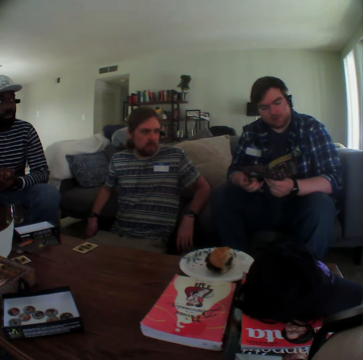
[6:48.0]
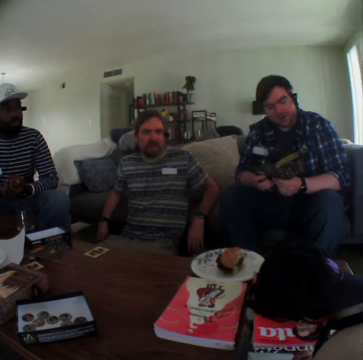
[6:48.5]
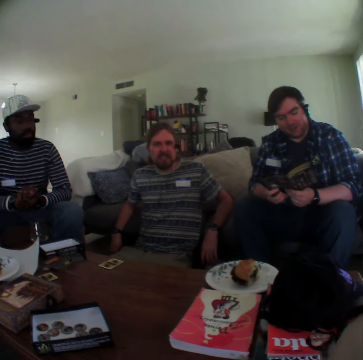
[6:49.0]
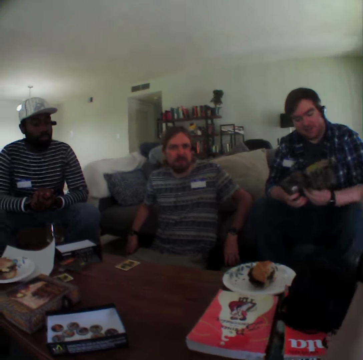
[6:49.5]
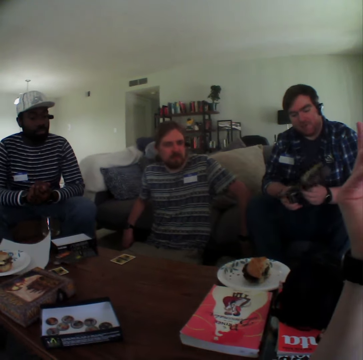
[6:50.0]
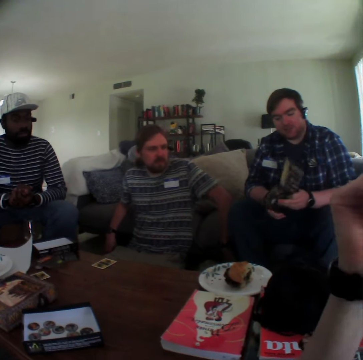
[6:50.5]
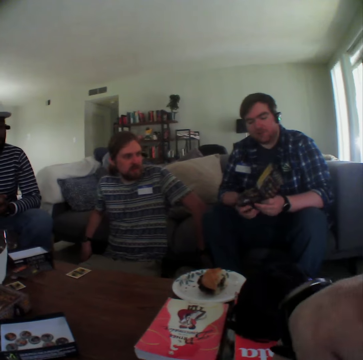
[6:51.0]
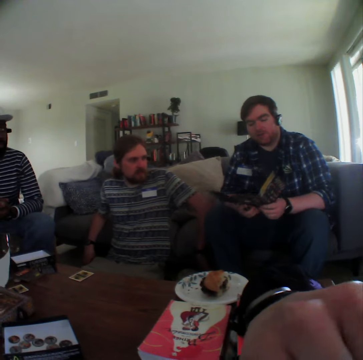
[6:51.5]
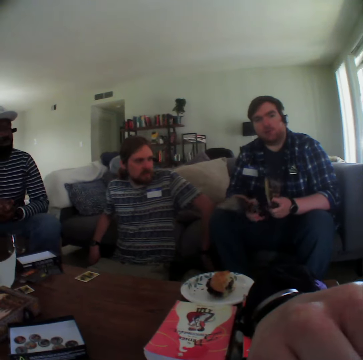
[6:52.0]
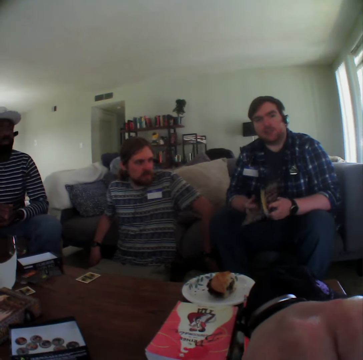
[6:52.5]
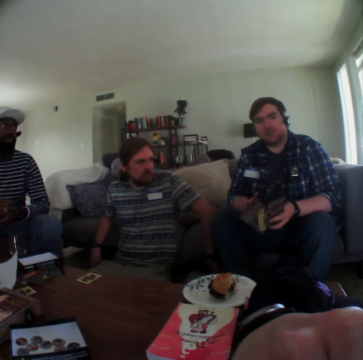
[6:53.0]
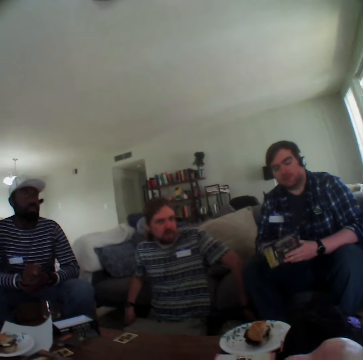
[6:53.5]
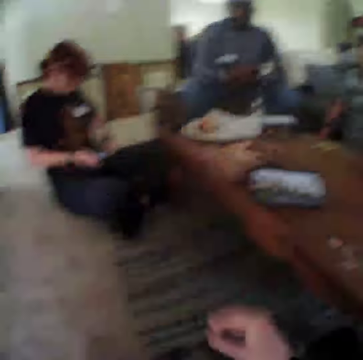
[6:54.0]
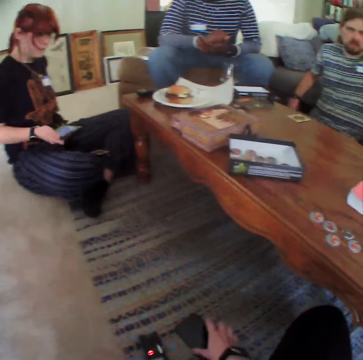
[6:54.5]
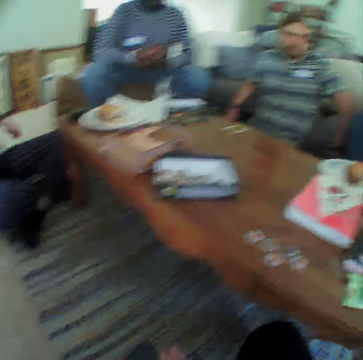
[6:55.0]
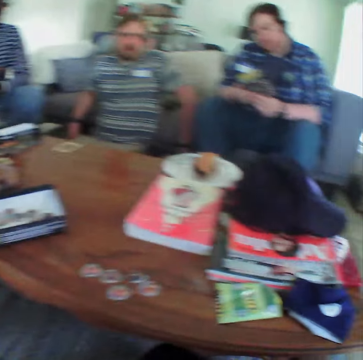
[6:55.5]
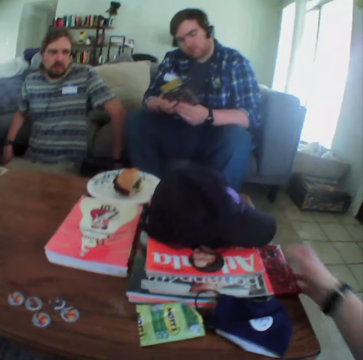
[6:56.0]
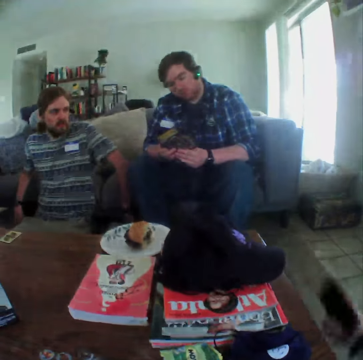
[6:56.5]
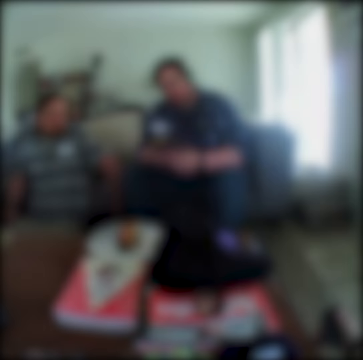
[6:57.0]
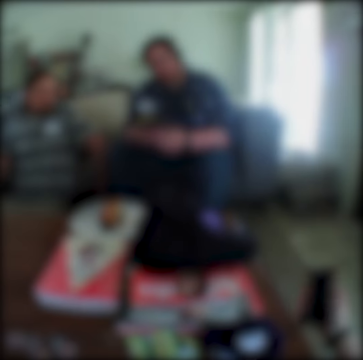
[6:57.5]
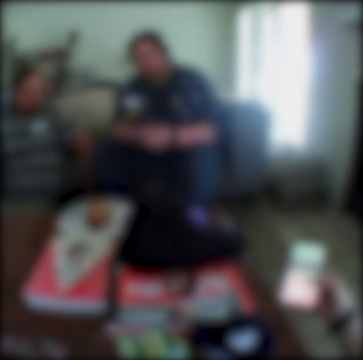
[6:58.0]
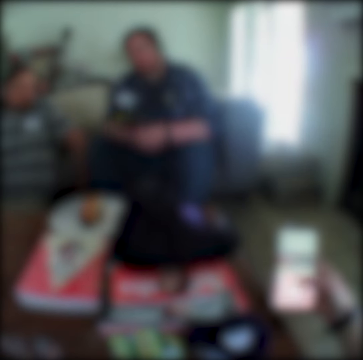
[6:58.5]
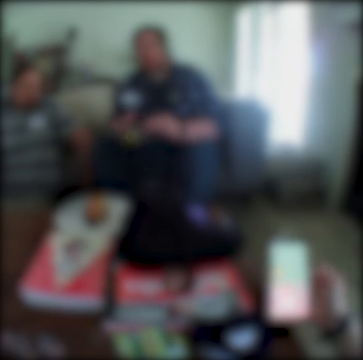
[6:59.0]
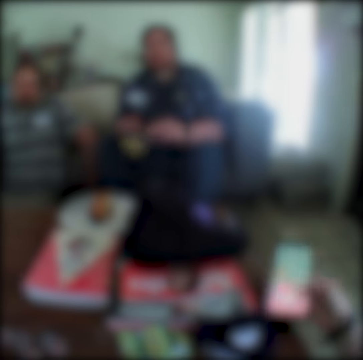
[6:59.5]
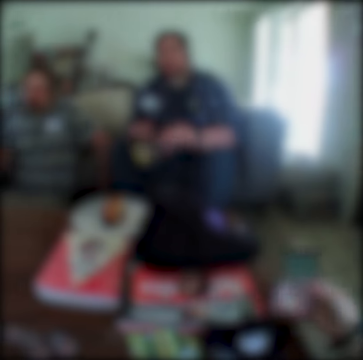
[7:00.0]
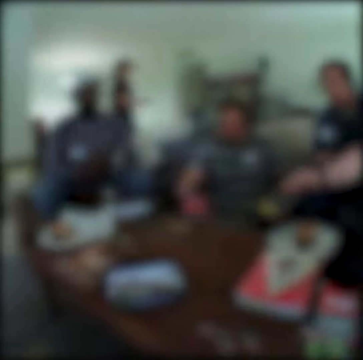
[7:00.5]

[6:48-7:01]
The camera wearer moves the hand up. A person moves the hand on the chair. Another person moves the paper. The camera wearer touches the phone. They take the phone. They use the phone. The other person moves the paper.

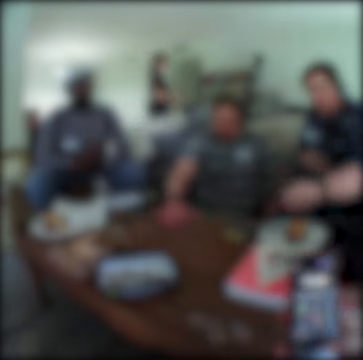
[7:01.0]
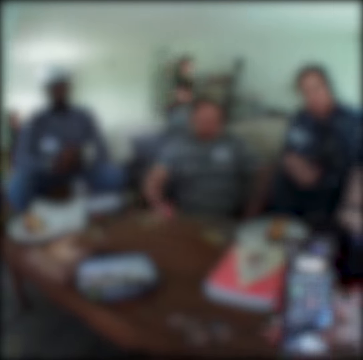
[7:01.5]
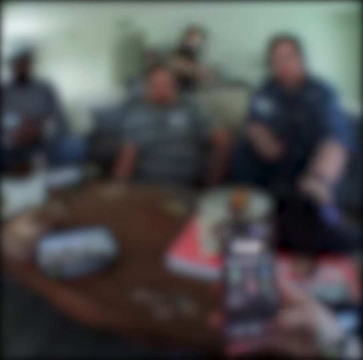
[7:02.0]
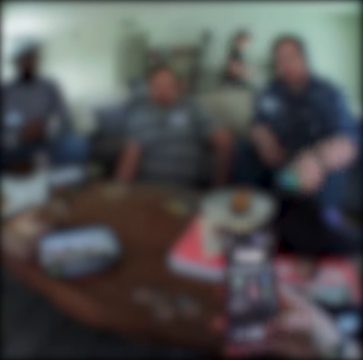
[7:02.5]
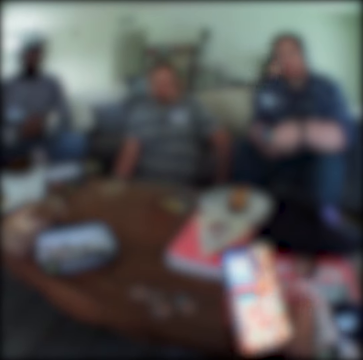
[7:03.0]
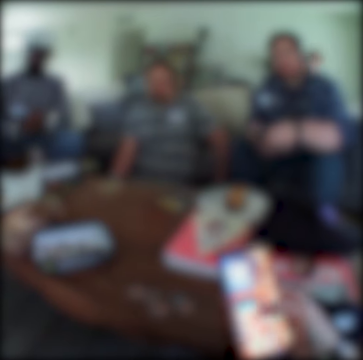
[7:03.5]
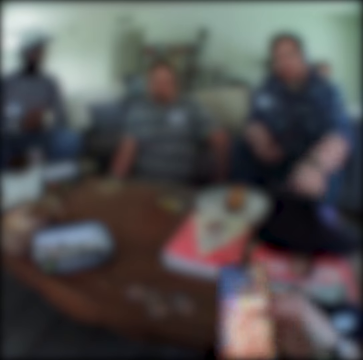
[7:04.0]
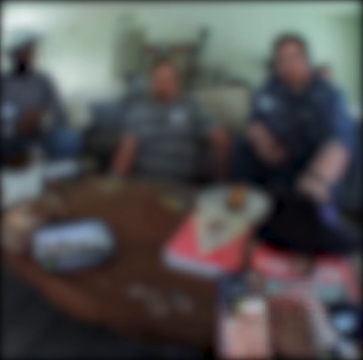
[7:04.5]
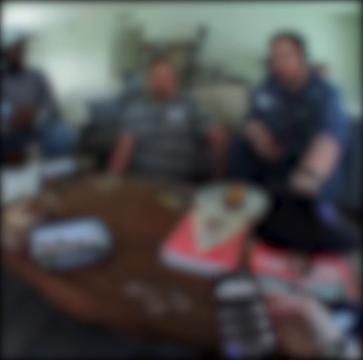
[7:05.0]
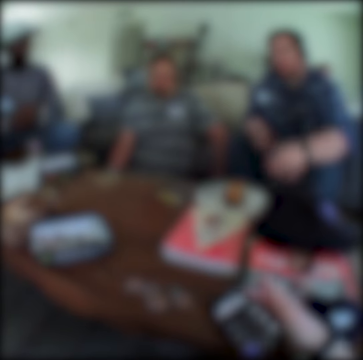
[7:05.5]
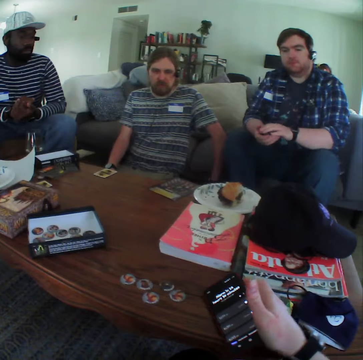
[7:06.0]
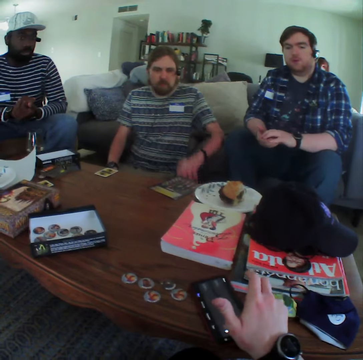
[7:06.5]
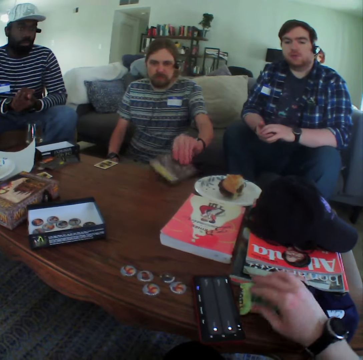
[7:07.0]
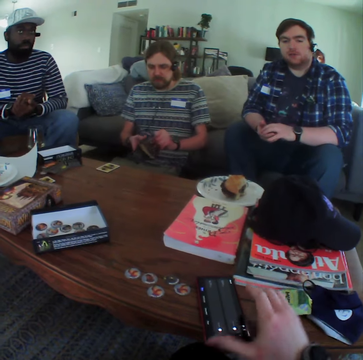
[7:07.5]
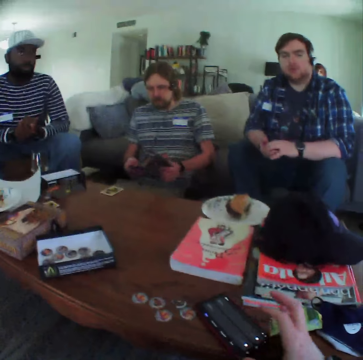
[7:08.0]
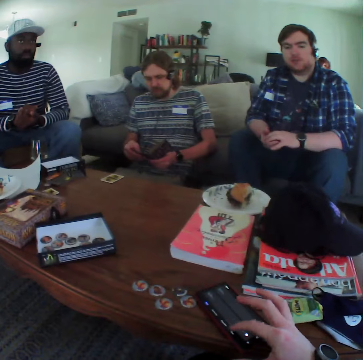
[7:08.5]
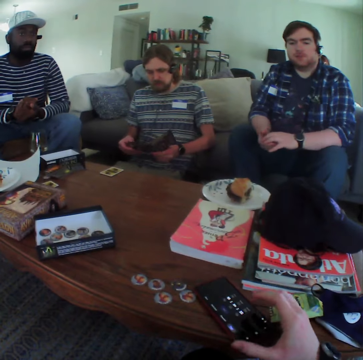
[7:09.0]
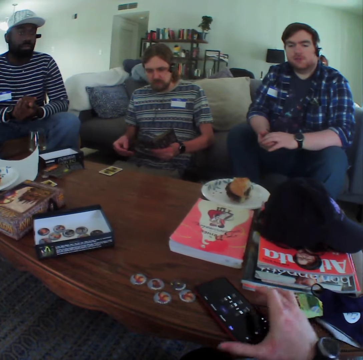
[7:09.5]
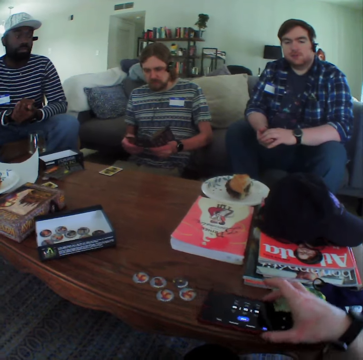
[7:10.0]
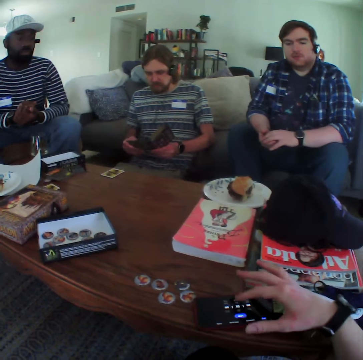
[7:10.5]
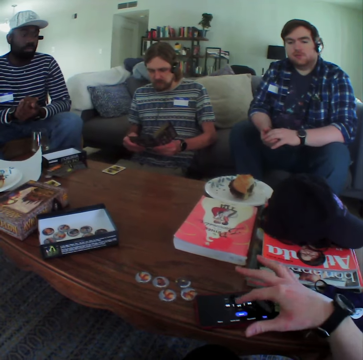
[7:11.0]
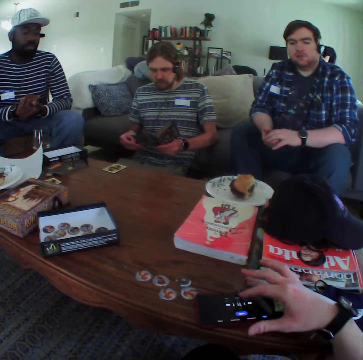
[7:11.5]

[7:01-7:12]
A person takes the card on the table. Another person picks up the phone and puts the phone on the table. The camera wearer puts the phone down. They use the phone, touch the paper and move the paper on the table. The first person opens the paper.

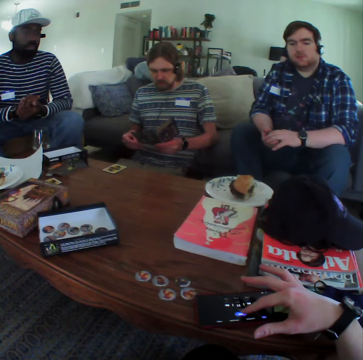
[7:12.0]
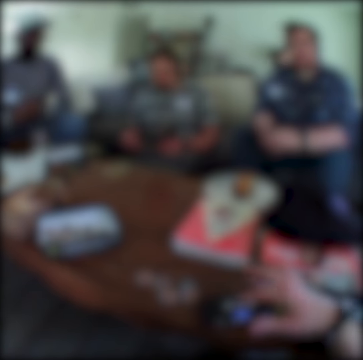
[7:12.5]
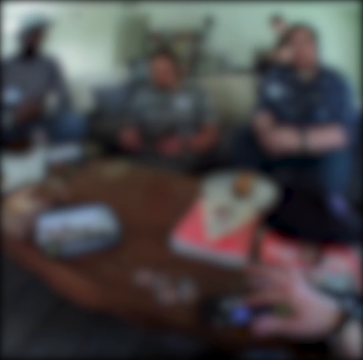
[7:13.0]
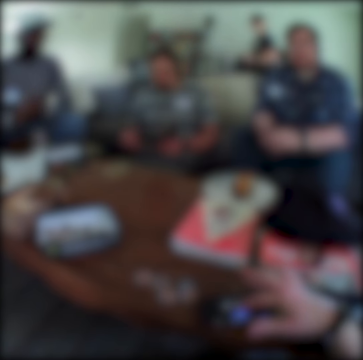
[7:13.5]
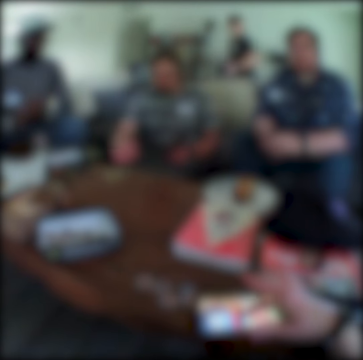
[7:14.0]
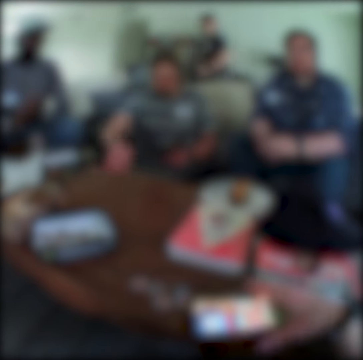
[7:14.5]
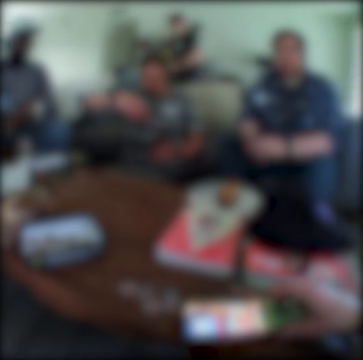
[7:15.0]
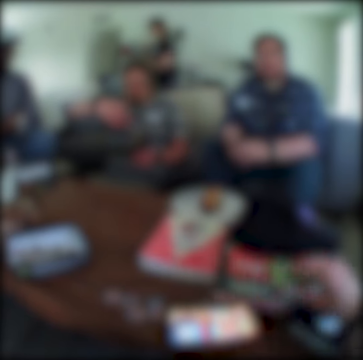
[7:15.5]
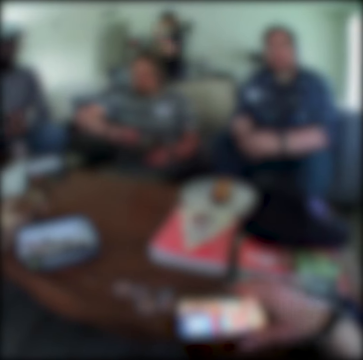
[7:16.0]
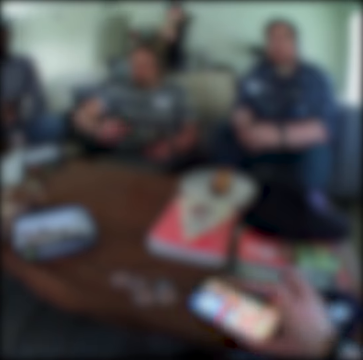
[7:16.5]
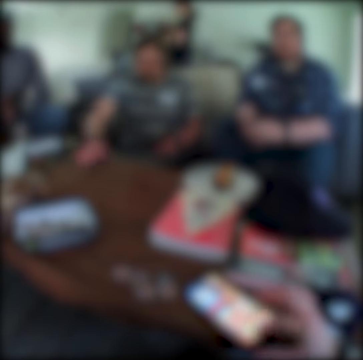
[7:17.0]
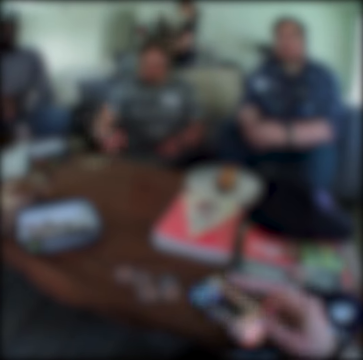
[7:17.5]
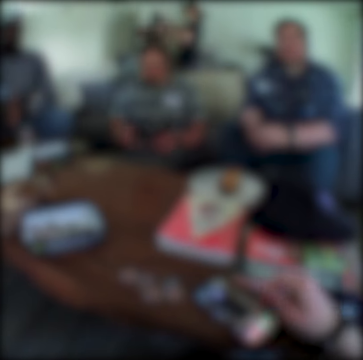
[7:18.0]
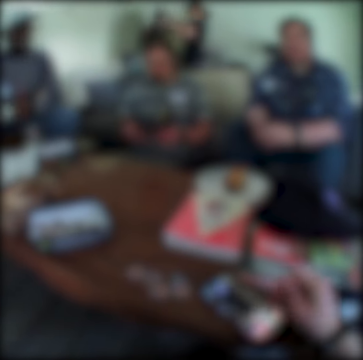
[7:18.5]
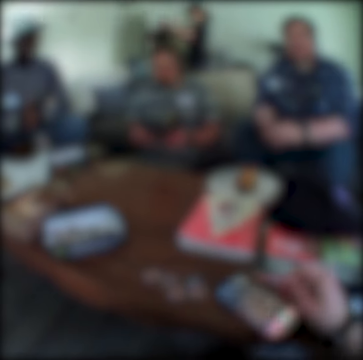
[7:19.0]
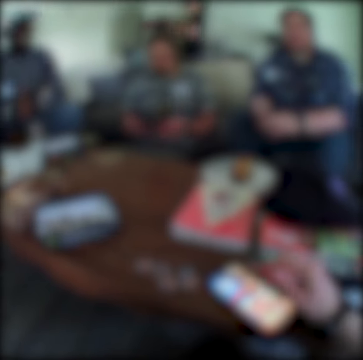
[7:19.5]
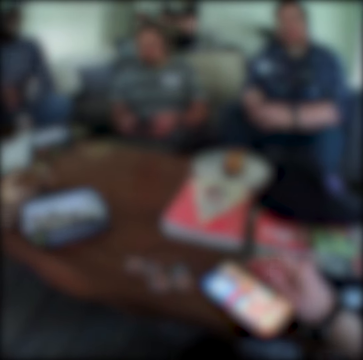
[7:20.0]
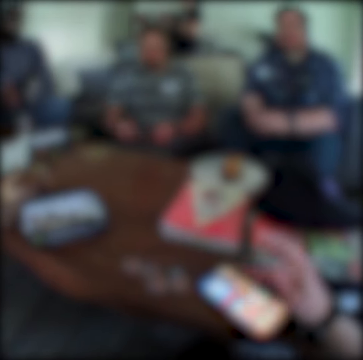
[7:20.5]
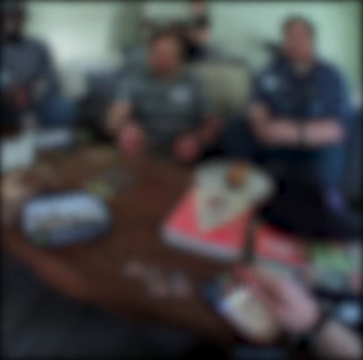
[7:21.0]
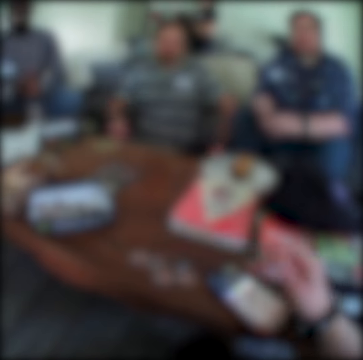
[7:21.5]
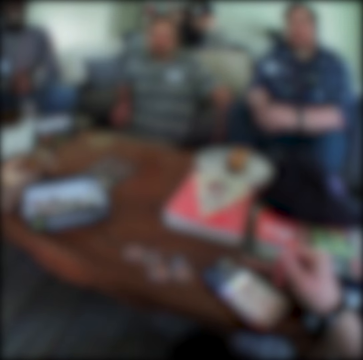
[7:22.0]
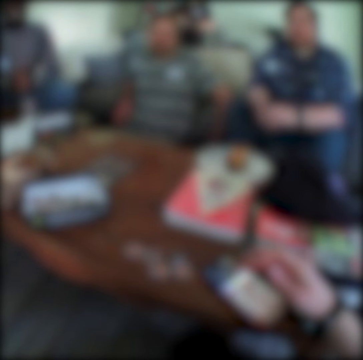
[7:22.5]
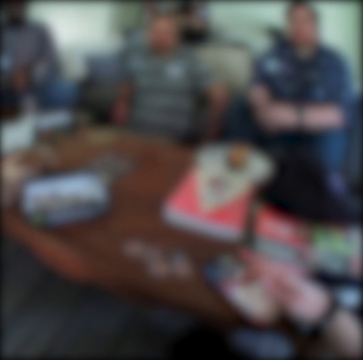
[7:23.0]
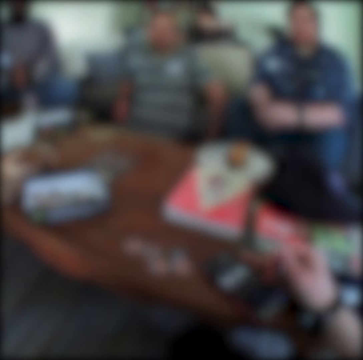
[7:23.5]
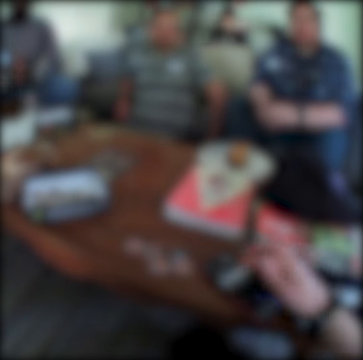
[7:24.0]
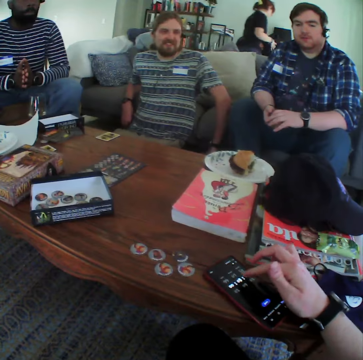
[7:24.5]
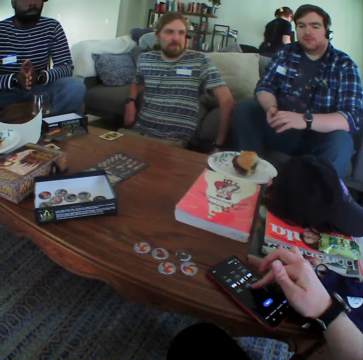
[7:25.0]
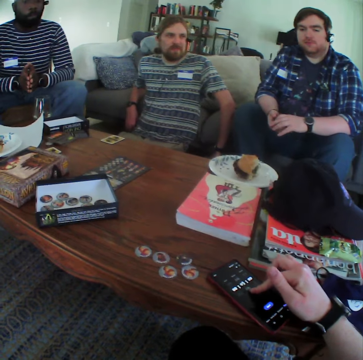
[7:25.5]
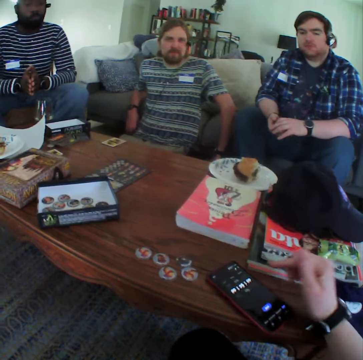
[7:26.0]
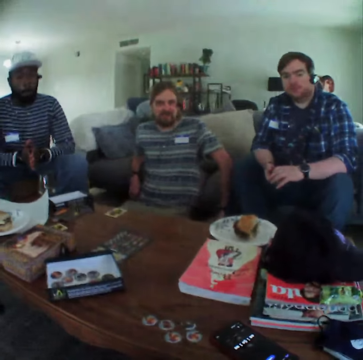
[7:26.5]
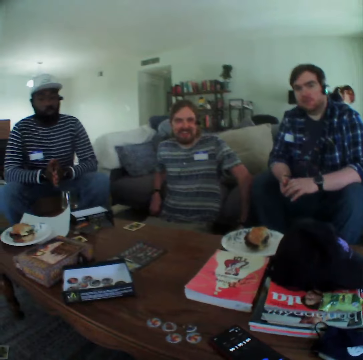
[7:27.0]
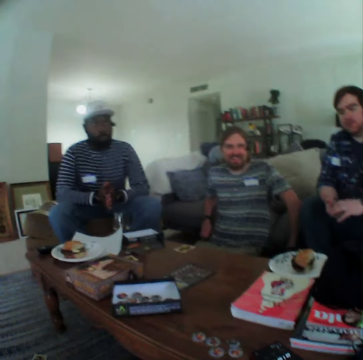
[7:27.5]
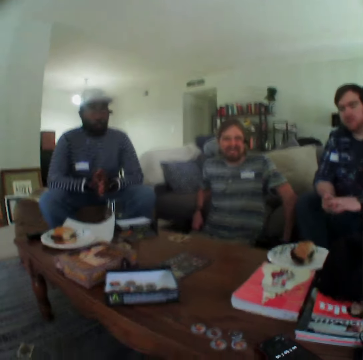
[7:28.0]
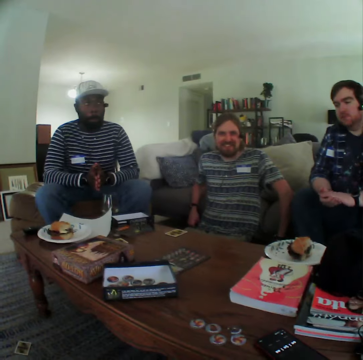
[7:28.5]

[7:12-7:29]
A person walks towards the people. Another person picks up the card. The camera wearer puts the card down and moves the phone. The other person puts the card down and moves the card on the table.
